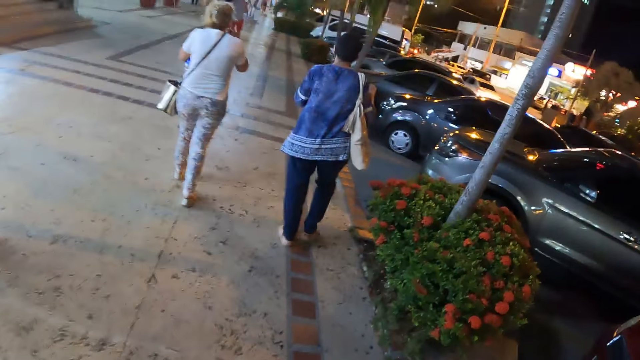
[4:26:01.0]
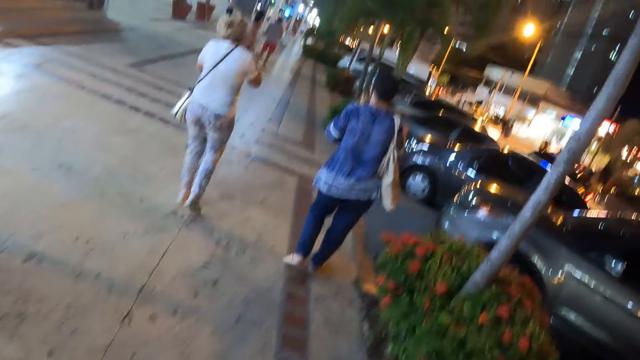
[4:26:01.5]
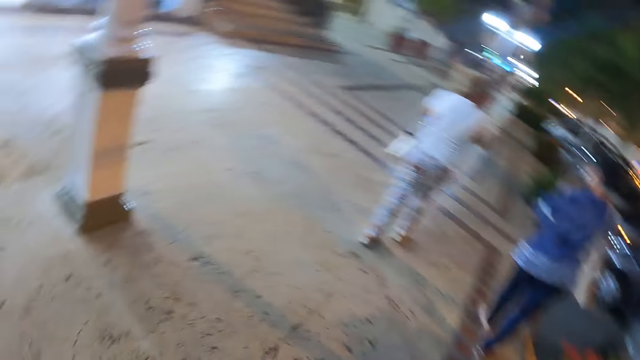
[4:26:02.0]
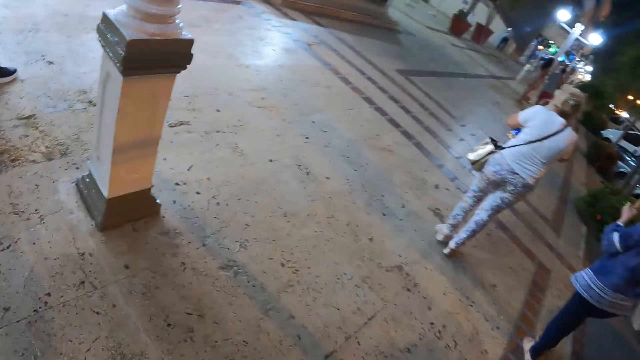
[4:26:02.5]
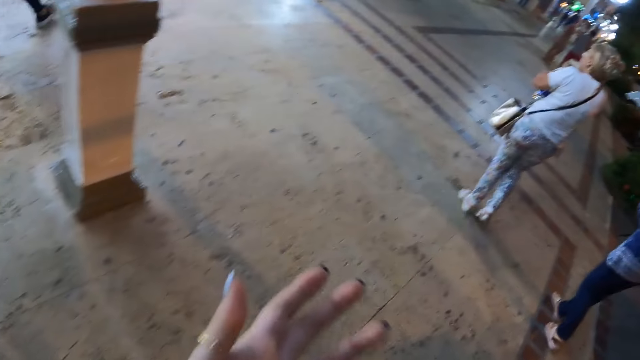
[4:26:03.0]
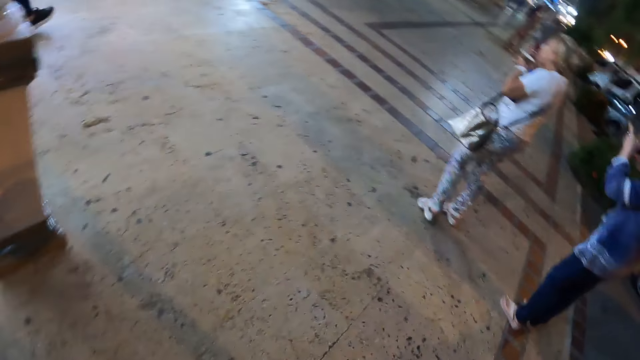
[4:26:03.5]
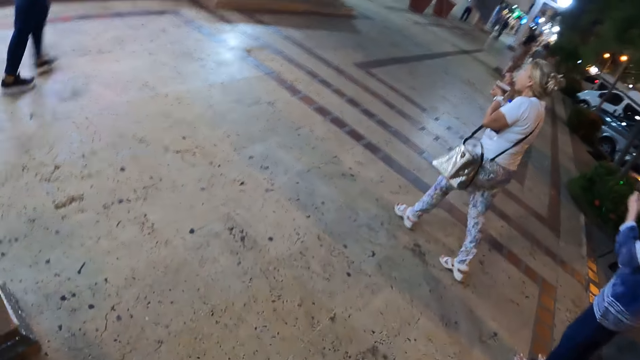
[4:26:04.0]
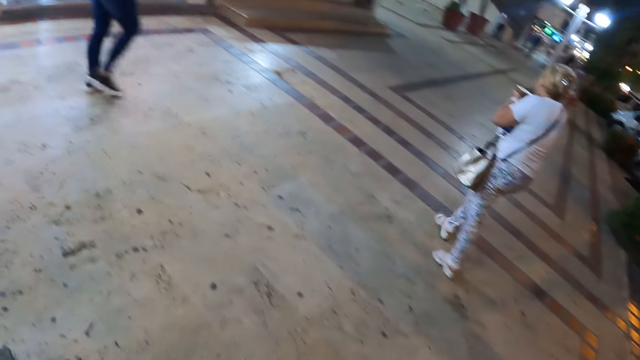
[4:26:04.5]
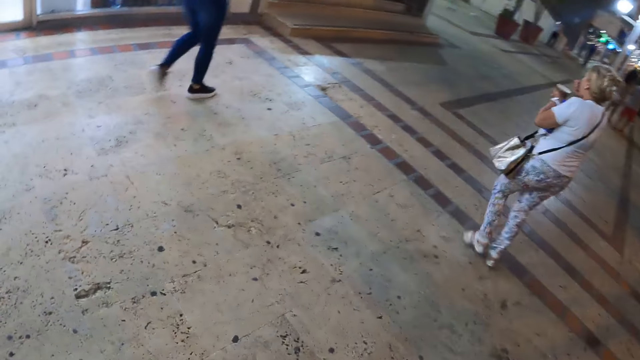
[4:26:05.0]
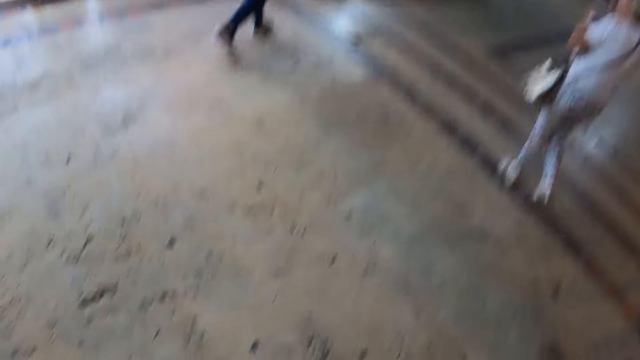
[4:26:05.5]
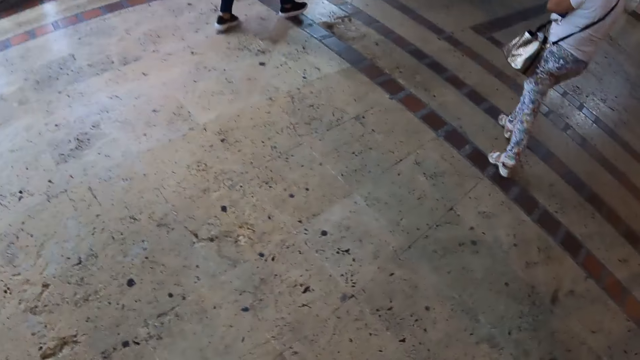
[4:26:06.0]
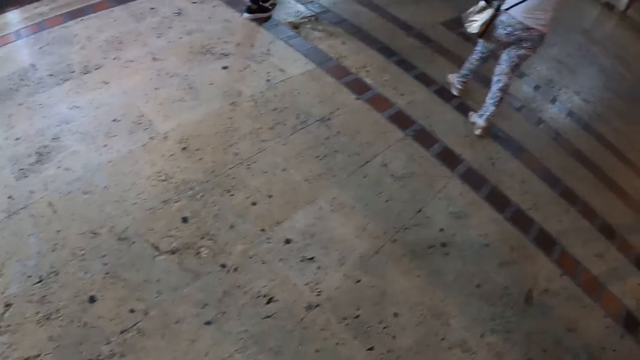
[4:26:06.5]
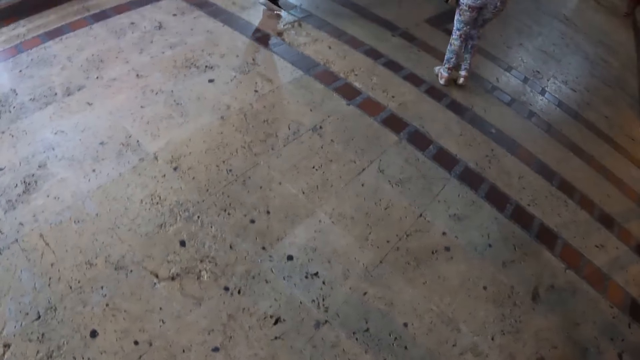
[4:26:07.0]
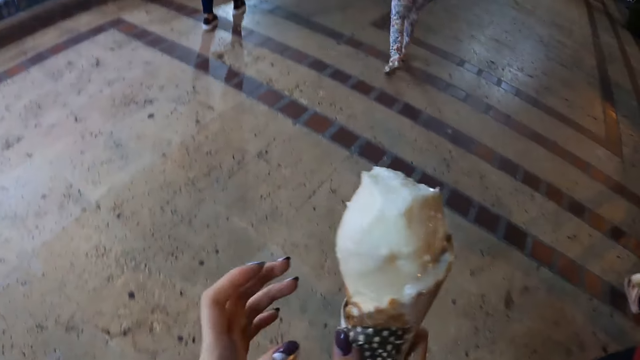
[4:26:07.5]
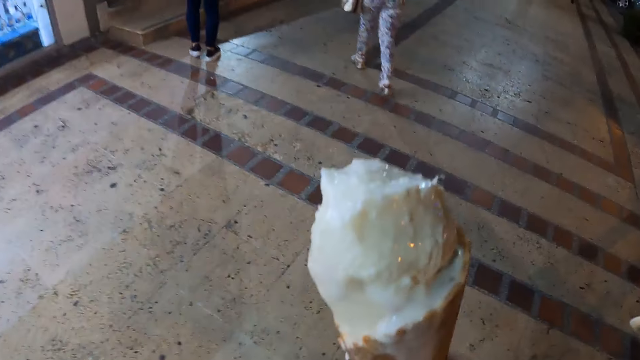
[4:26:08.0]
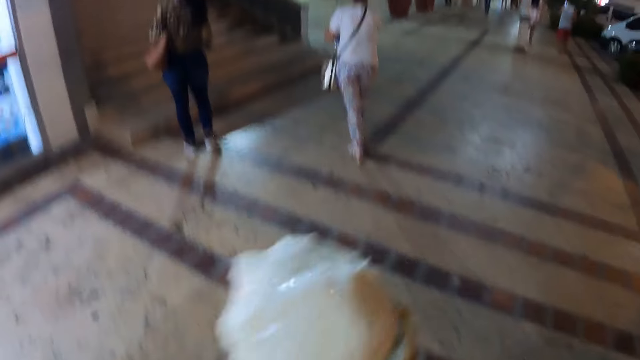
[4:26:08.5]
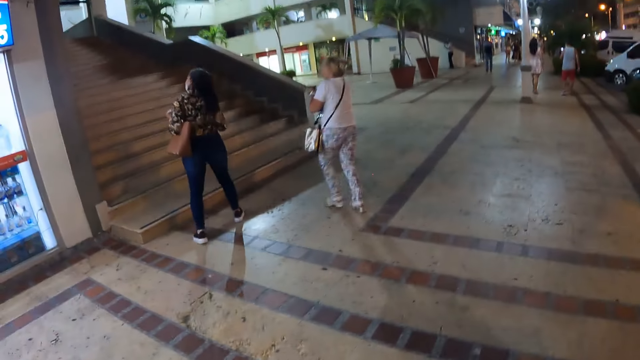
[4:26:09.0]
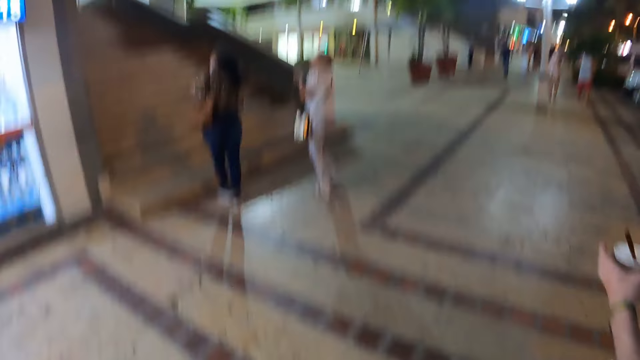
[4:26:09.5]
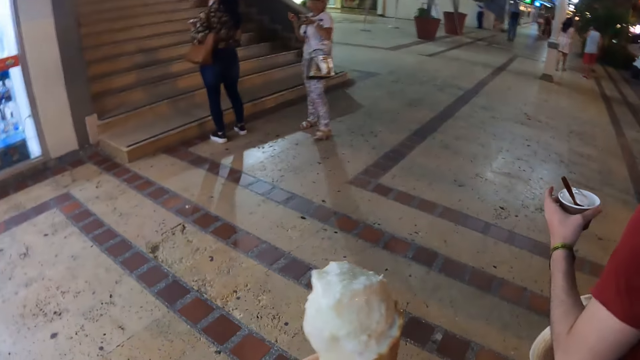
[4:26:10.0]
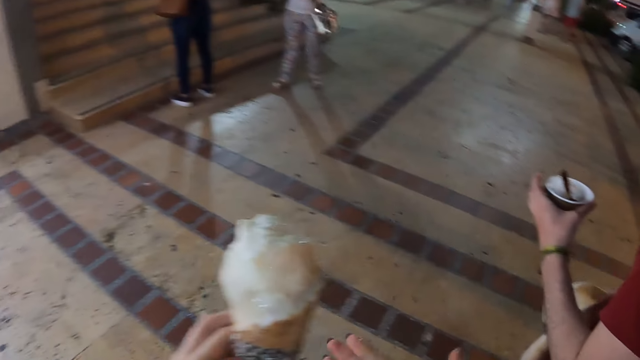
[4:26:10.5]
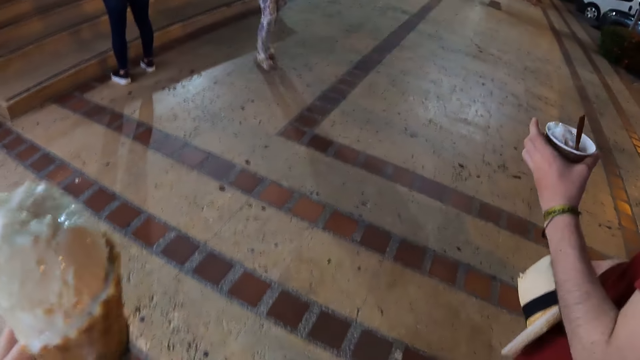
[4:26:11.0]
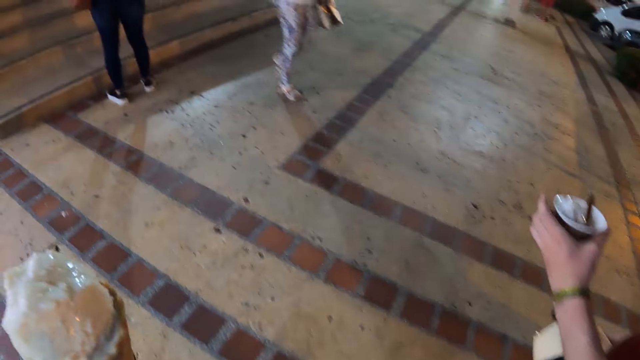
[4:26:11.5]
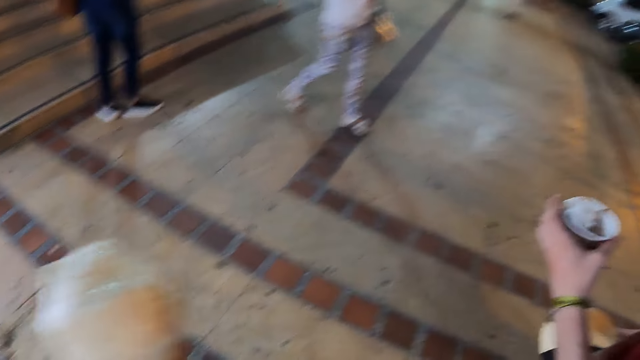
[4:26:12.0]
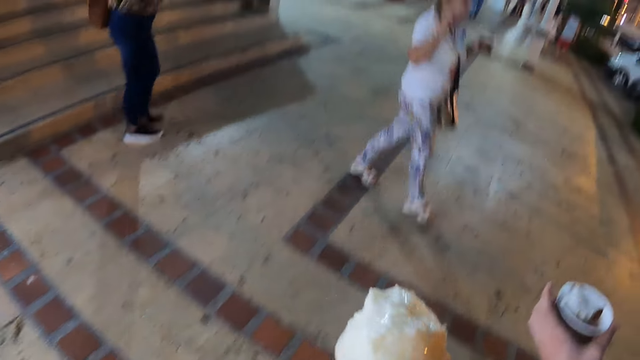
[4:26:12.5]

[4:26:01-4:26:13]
The camera wearer lifts his left hand. He walks on the sidewalk. He holds the ice cream. A man holds the ice cream cup. The camera wearer walks on the sidewalk.

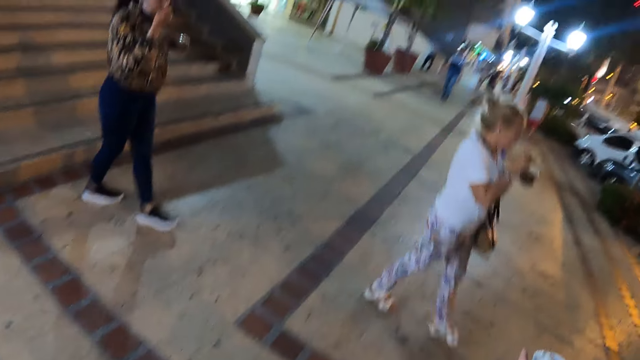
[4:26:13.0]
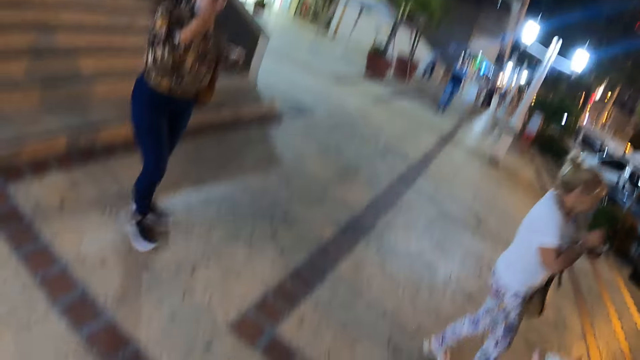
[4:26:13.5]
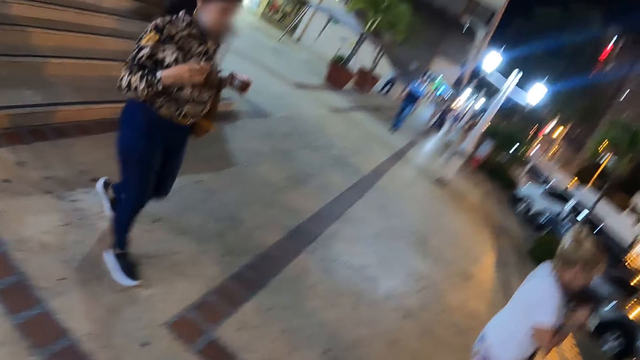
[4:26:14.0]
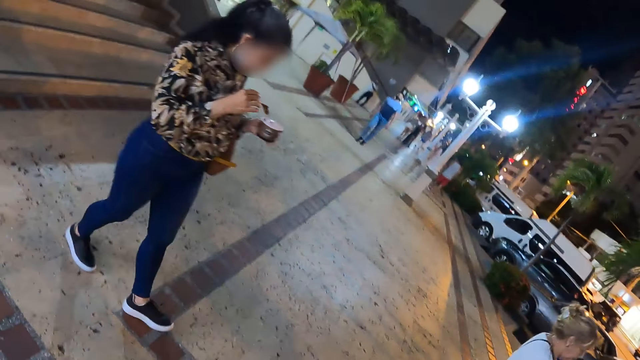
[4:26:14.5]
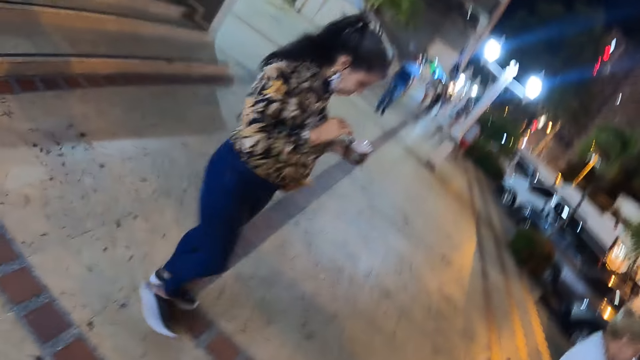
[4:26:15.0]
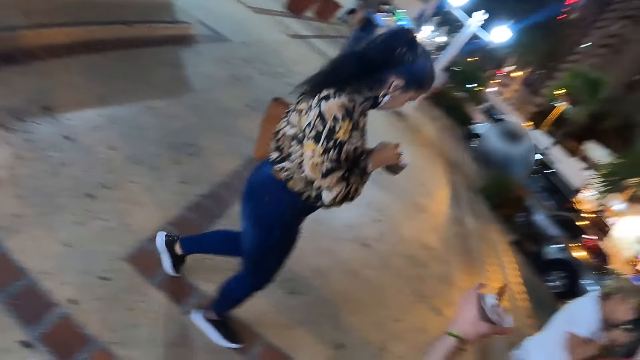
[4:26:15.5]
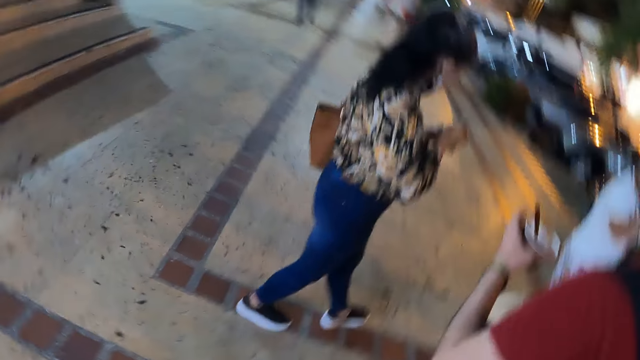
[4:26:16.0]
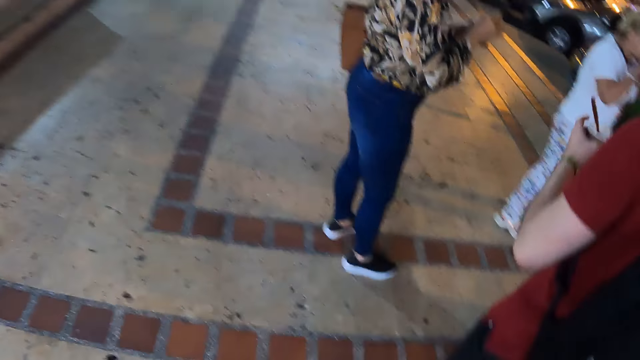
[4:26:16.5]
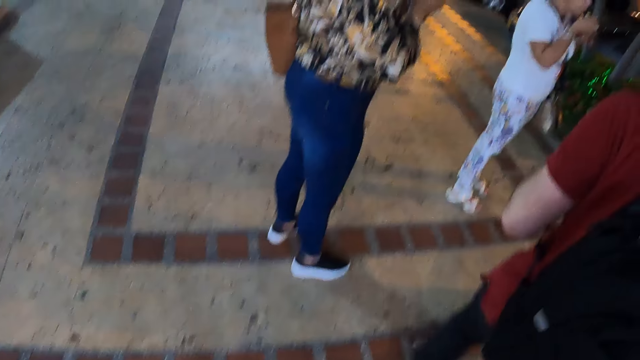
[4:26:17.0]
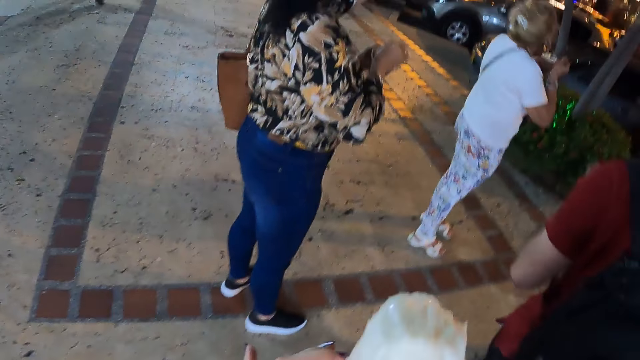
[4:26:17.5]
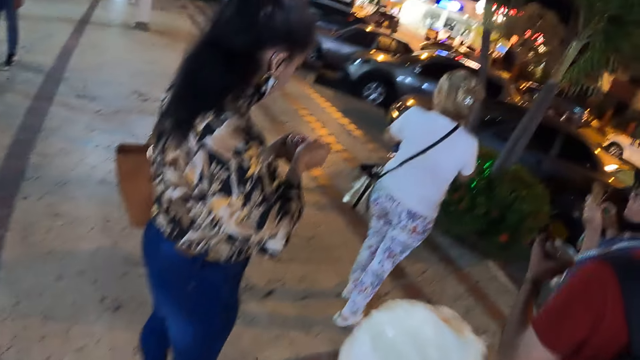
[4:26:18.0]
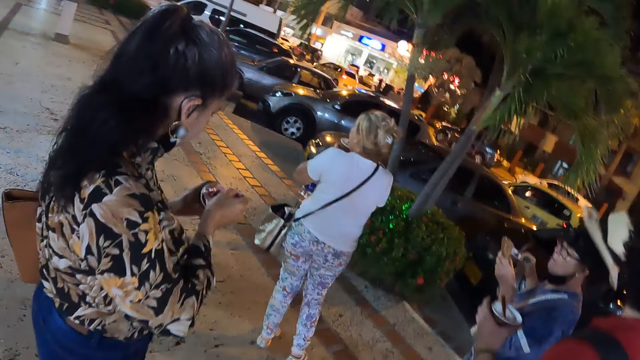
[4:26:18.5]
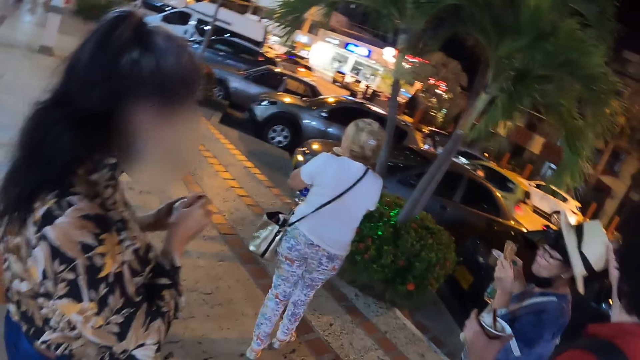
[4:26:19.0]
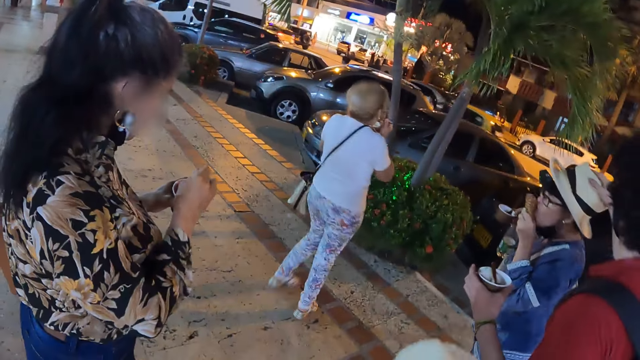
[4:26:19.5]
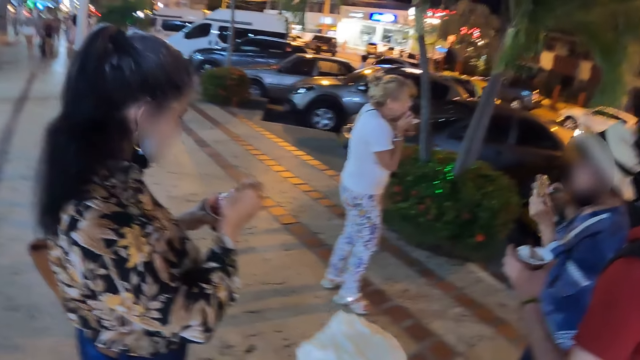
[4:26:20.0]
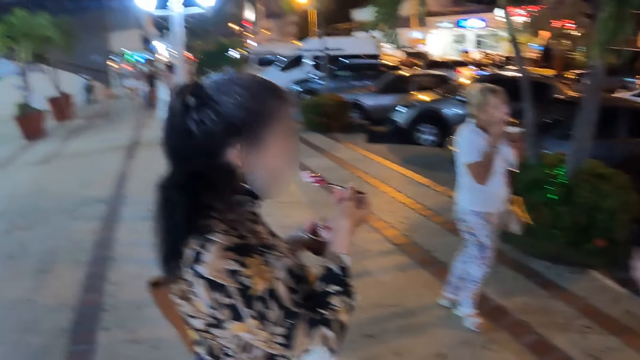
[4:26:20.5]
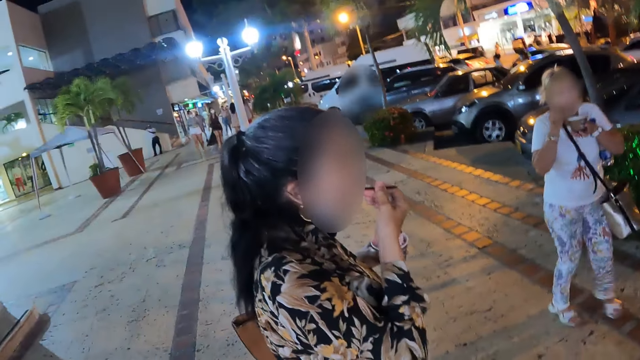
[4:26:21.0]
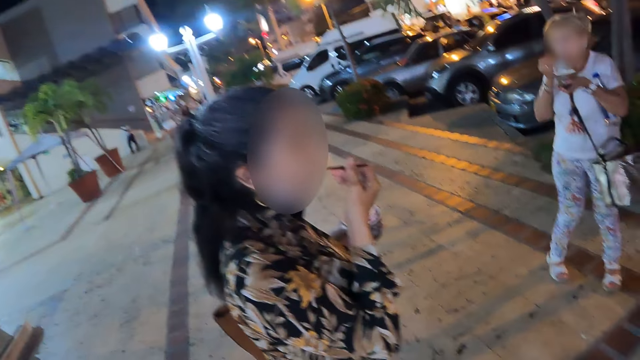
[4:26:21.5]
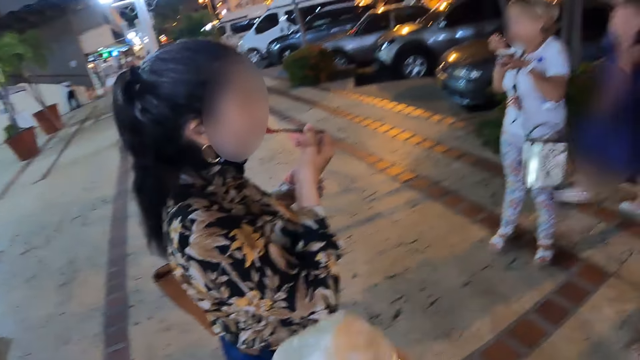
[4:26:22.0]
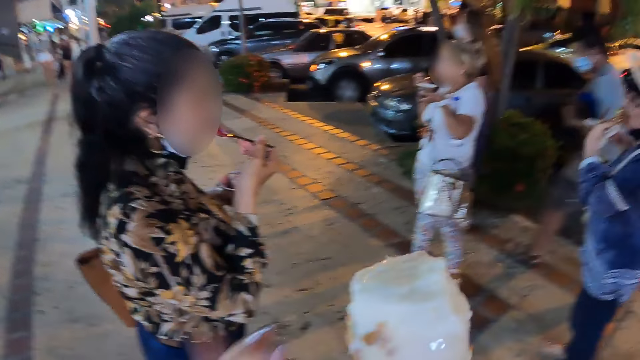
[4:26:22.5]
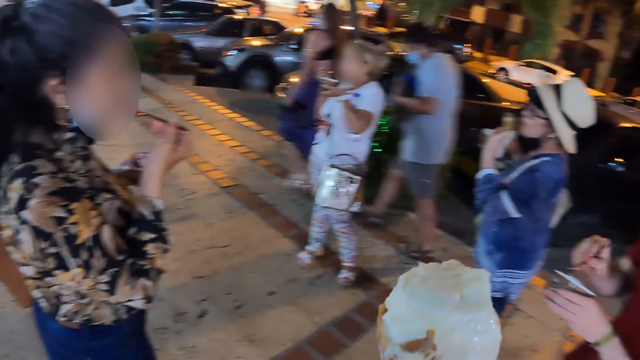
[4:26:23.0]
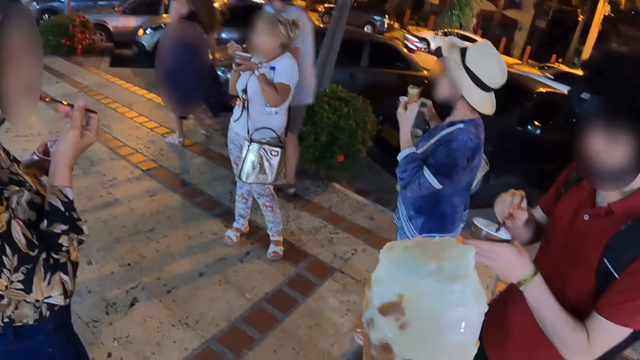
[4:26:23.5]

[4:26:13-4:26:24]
The camera wearer looks at a woman. The woman eats the ice cream. The camera wearer holds the ice cream. The woman scoops the ice cream with a spoon. The camera wearer looks around. The woman eats the ice cream. The camera wearer holds the ice cream.
